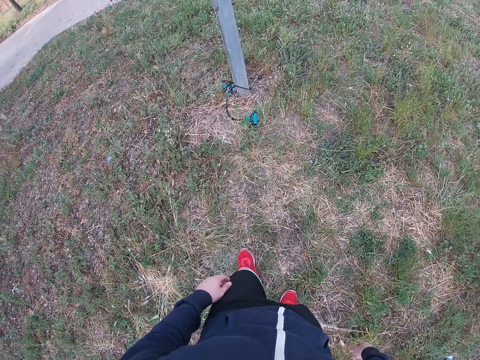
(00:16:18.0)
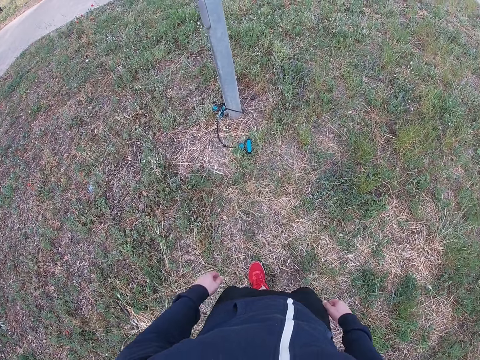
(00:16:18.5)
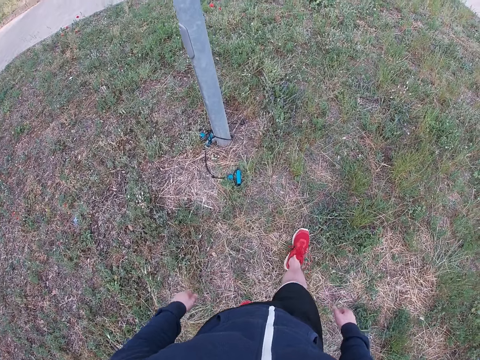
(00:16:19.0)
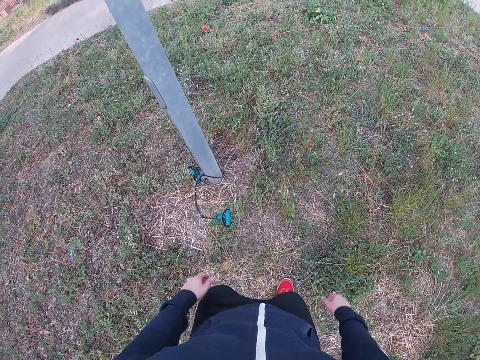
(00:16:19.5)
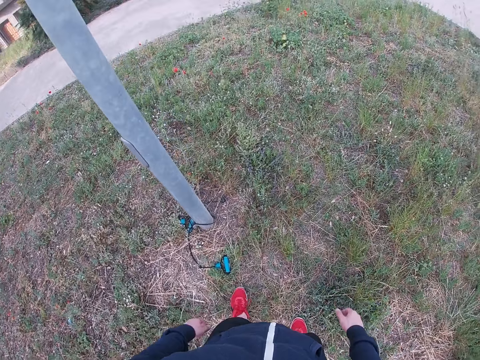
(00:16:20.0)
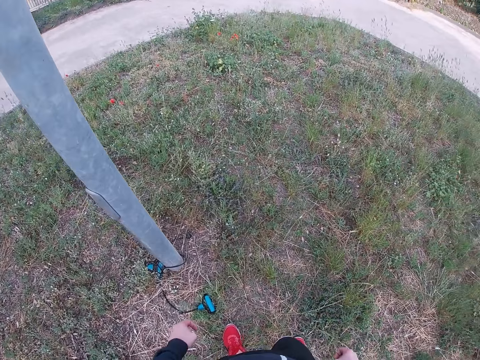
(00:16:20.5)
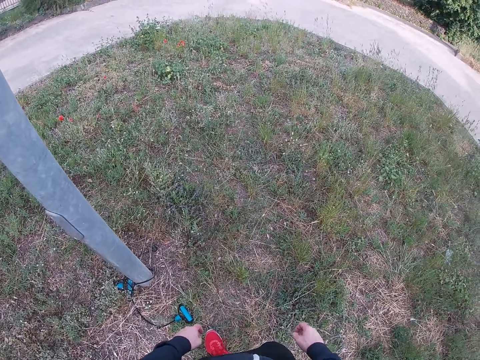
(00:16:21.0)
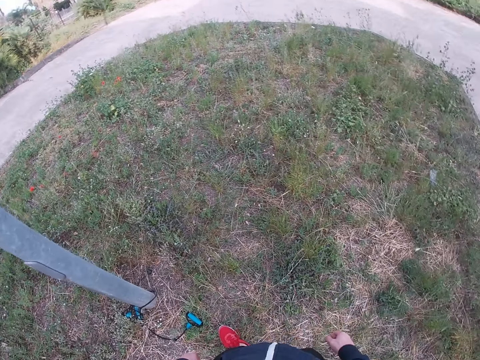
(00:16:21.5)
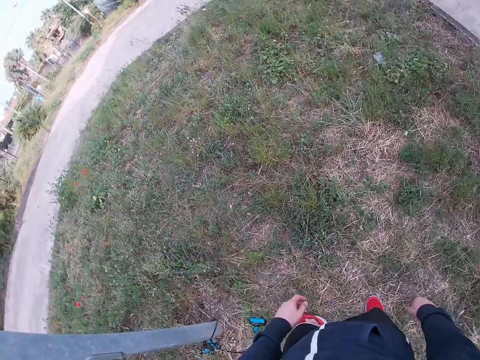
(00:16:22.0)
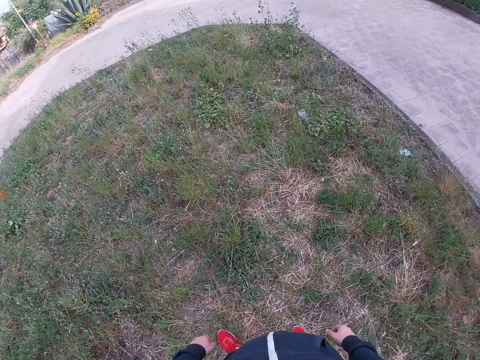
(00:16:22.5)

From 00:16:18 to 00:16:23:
The camera wearer moves forward.

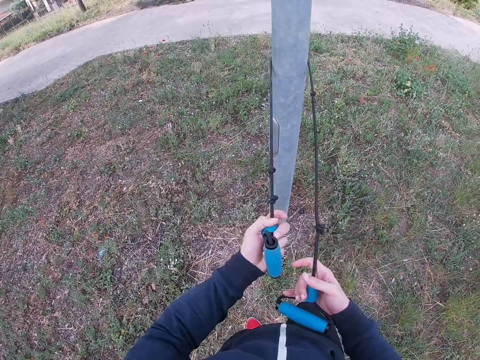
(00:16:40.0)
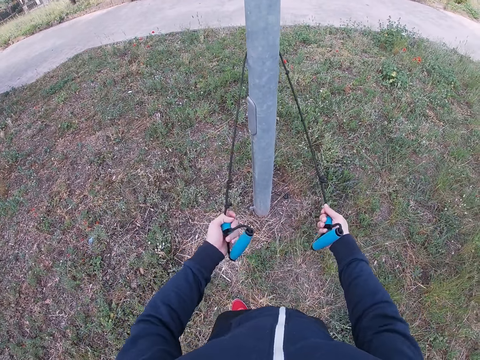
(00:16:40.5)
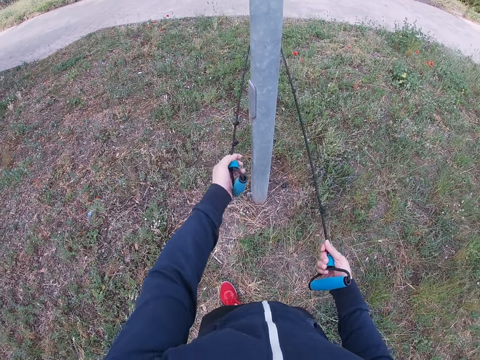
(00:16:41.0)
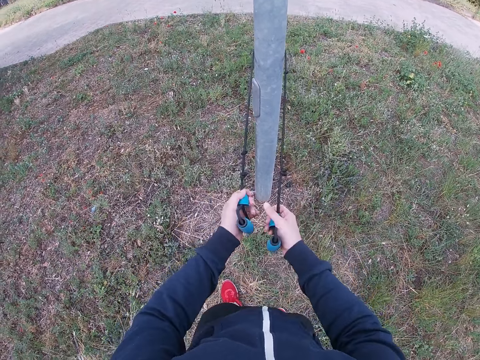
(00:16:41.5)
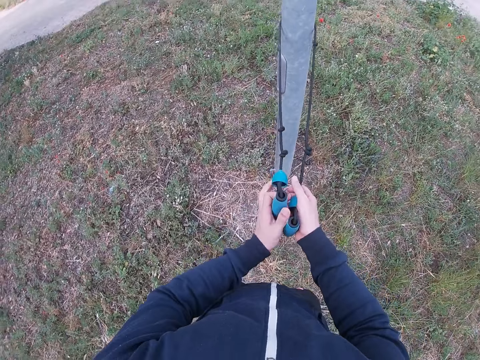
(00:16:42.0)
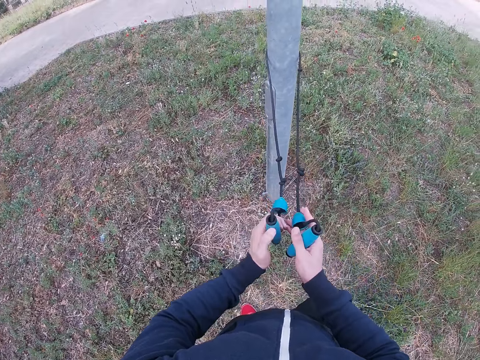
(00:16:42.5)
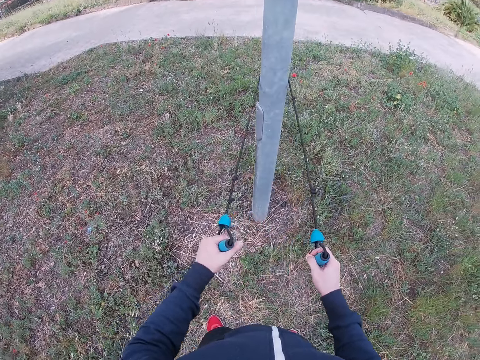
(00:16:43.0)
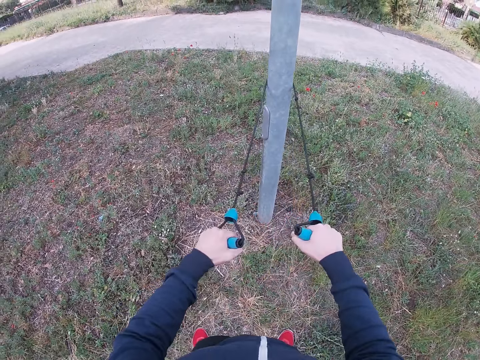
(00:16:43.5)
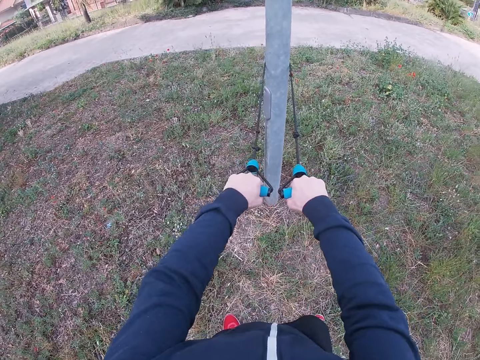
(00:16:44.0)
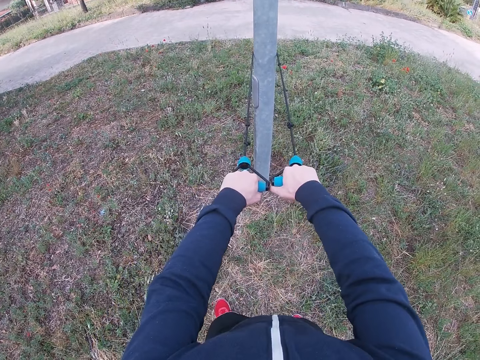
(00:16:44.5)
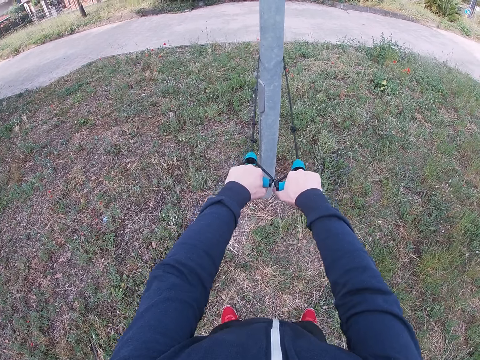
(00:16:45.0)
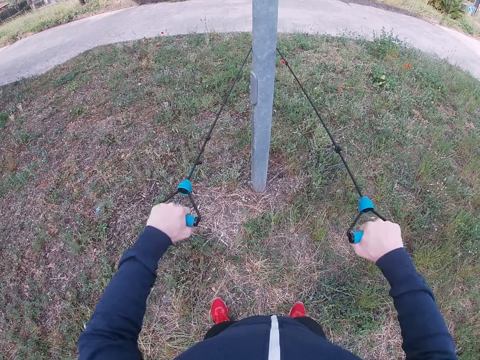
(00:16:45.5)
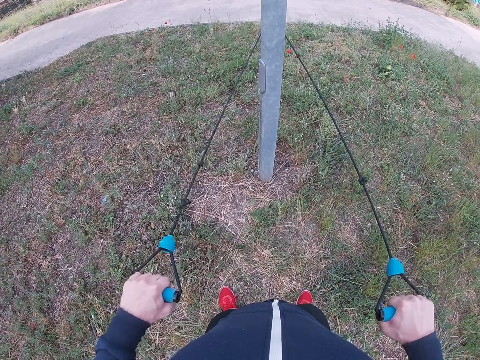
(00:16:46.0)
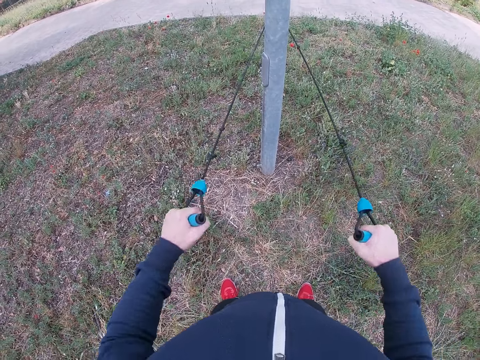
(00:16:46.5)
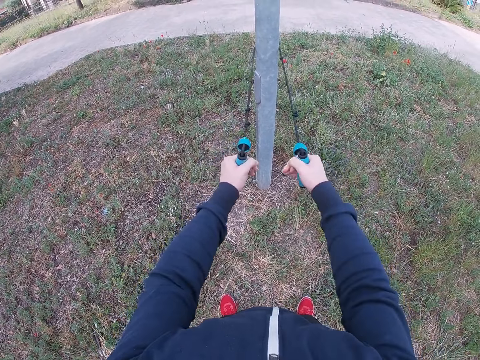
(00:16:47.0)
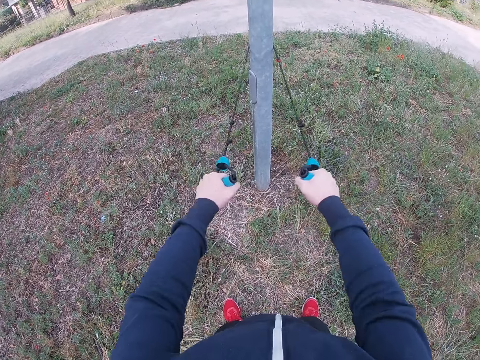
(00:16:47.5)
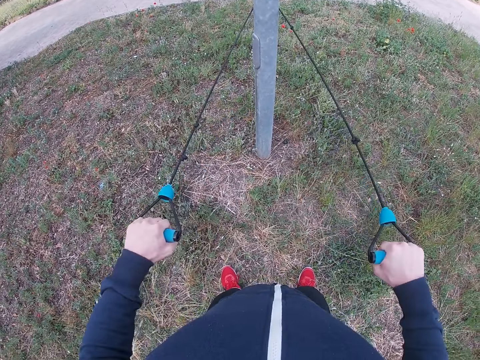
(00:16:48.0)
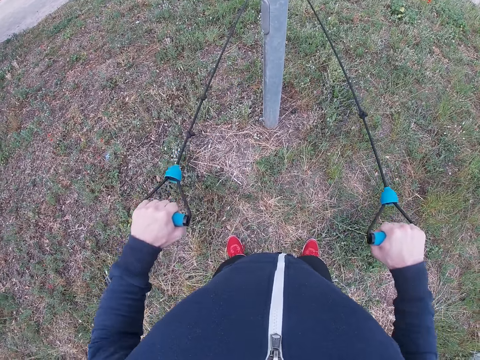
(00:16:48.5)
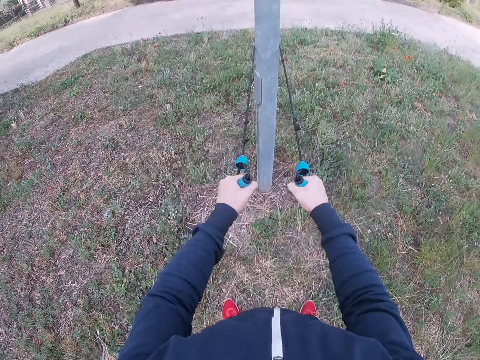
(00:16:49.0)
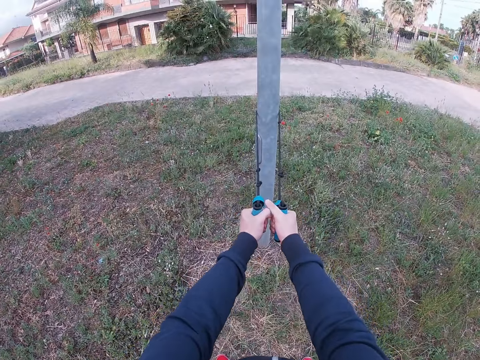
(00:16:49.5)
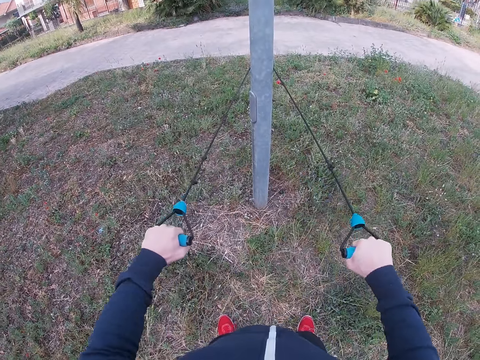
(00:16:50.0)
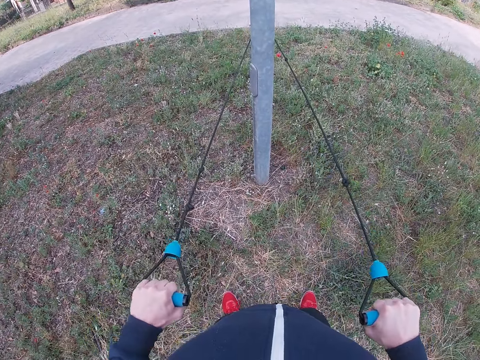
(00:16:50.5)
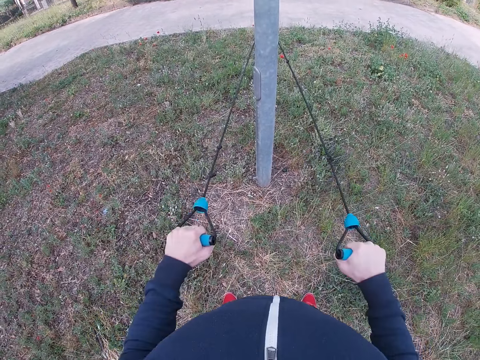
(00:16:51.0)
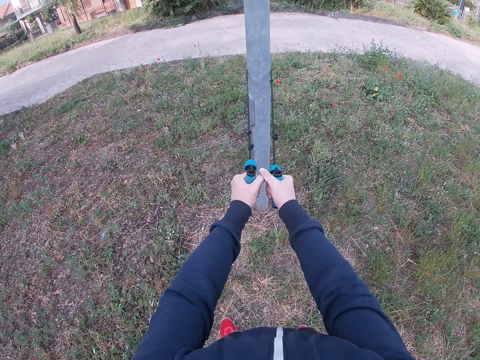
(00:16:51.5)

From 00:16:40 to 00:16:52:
The camera wearer lifts up the pull rope on the post. They move back. They work out with a resistance band.

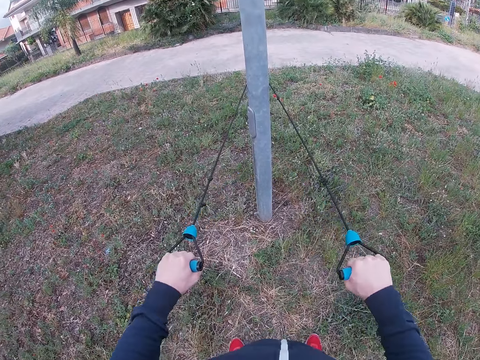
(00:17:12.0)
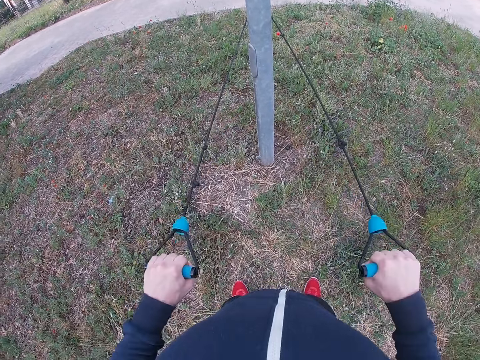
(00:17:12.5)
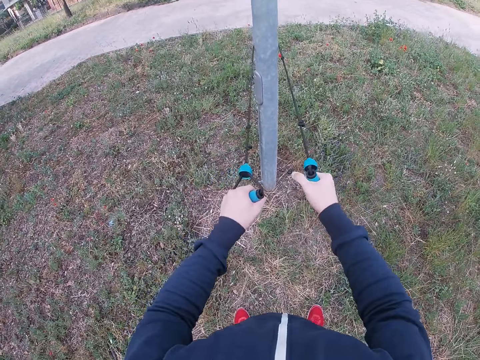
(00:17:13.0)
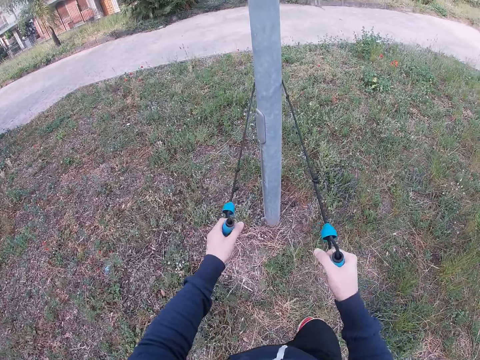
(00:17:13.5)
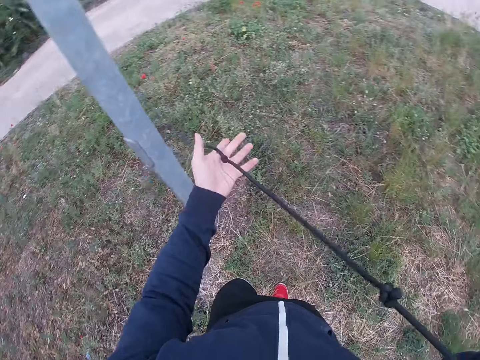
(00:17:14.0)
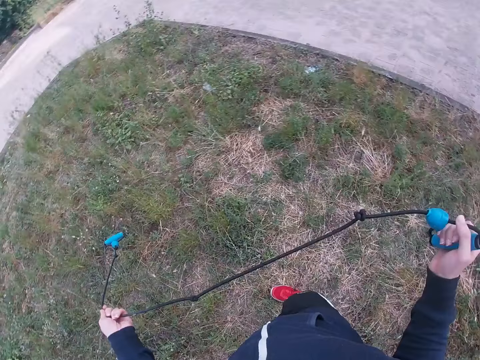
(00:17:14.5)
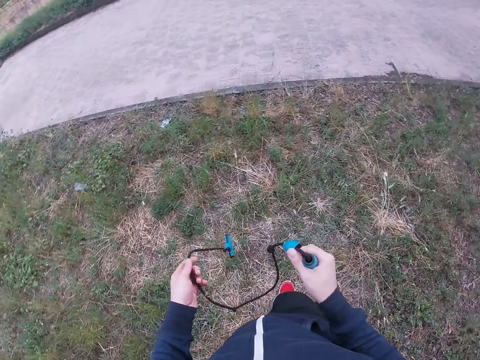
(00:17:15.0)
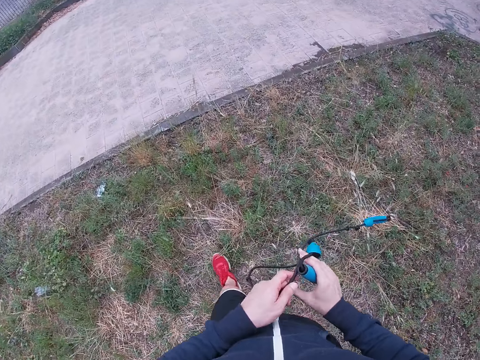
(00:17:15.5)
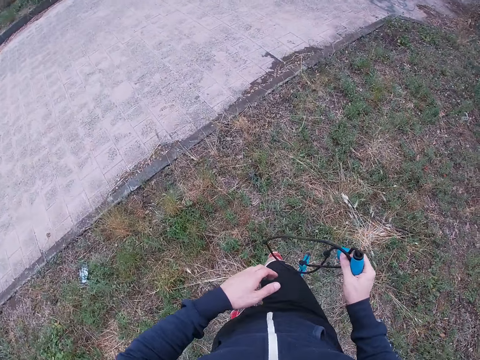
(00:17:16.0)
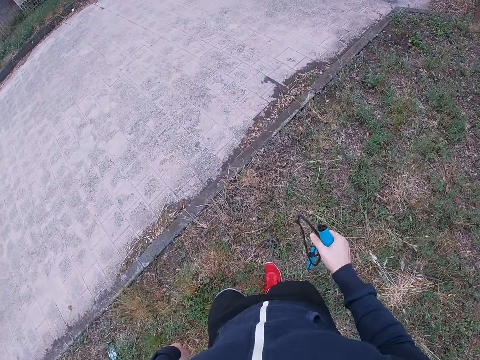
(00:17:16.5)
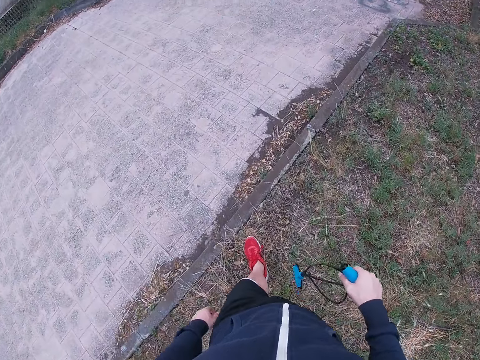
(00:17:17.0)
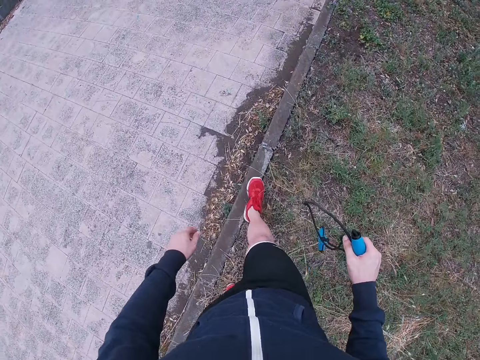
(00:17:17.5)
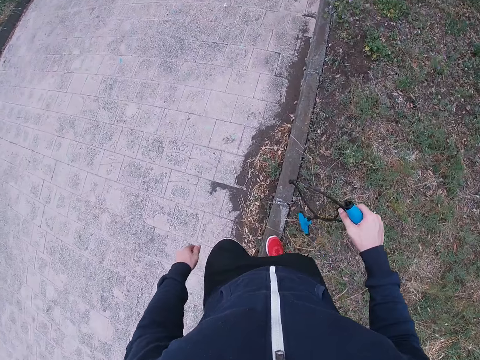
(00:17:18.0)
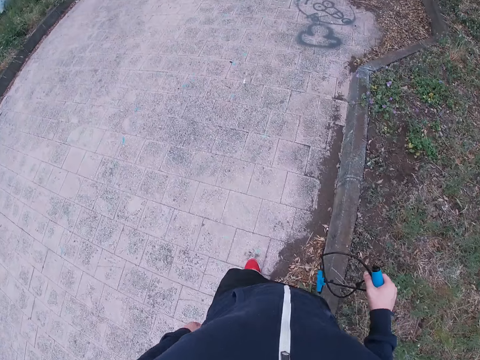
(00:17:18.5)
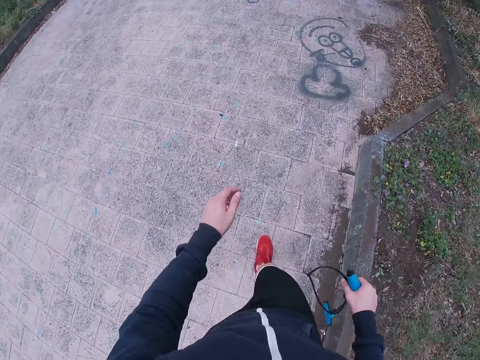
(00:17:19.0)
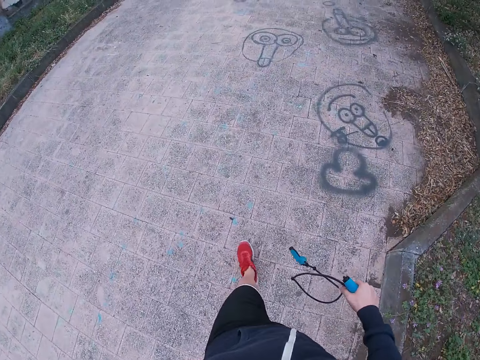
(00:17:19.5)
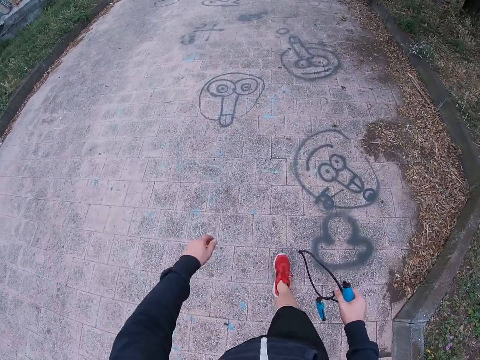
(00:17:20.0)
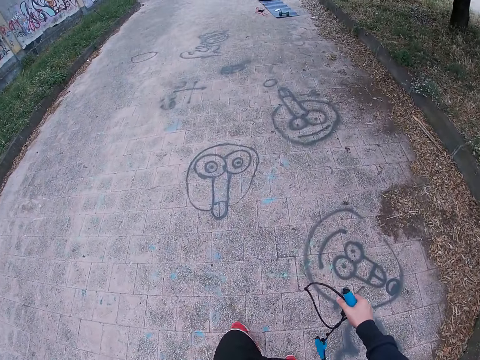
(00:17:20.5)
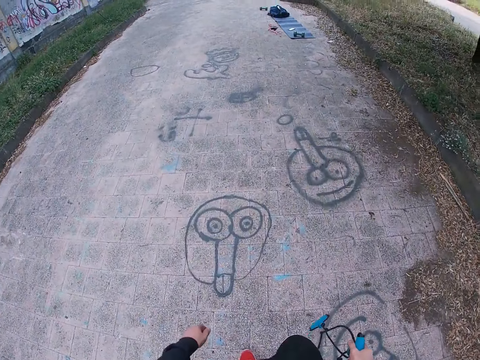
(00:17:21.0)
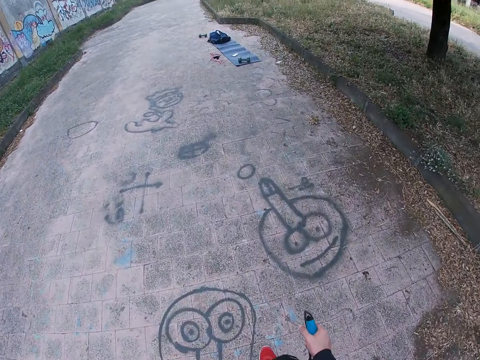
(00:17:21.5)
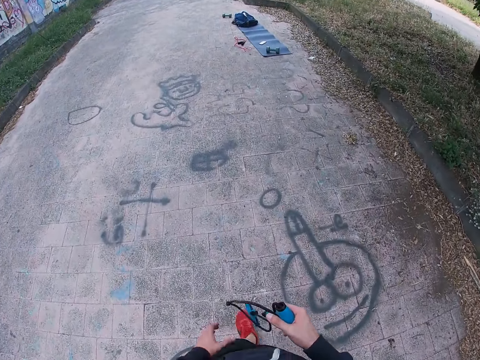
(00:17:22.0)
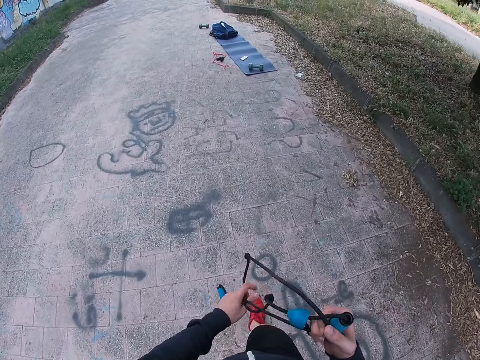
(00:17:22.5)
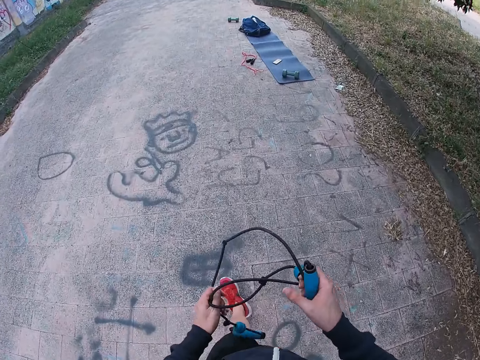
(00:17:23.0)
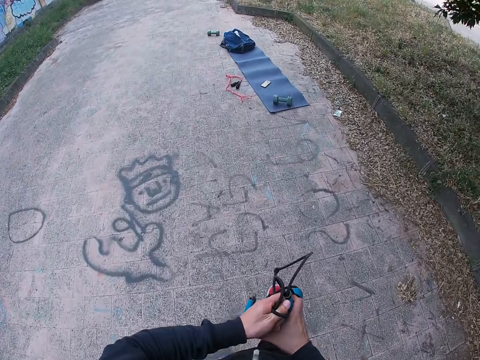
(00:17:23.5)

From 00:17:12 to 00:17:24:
The camera wearer pulls the pull rope from the post. They turn around. They walk towards the mat.
